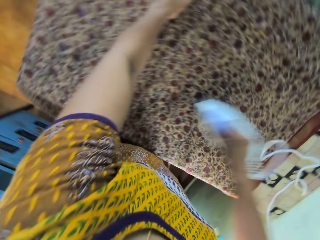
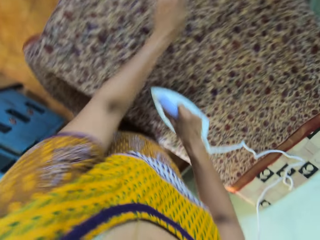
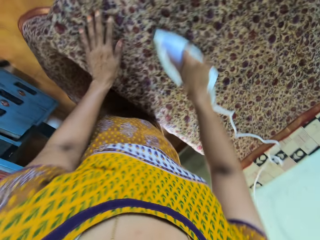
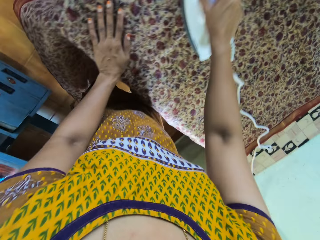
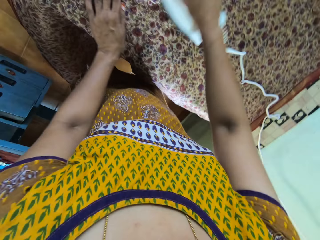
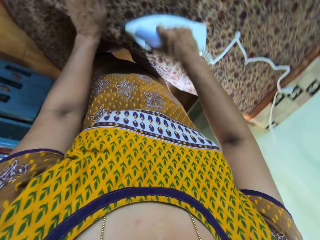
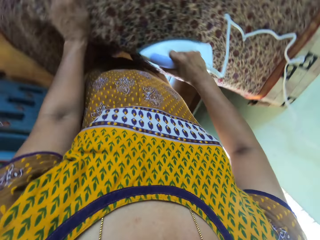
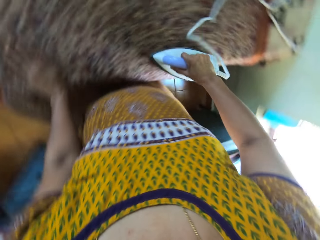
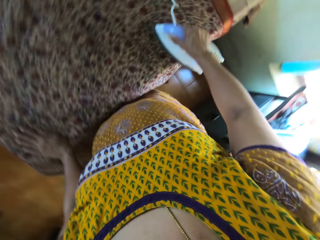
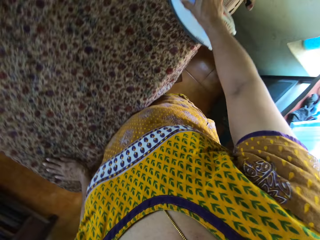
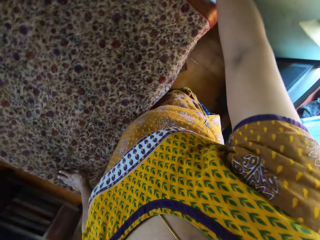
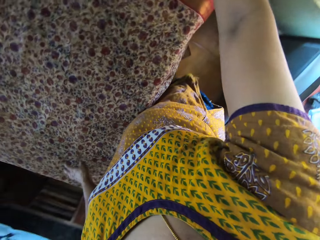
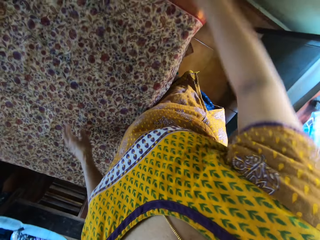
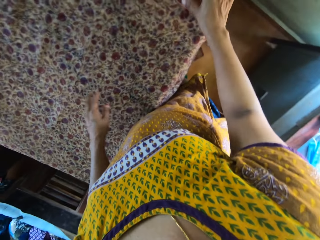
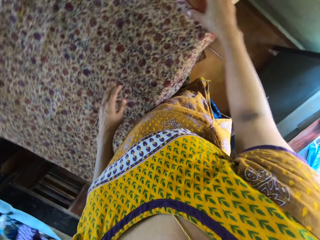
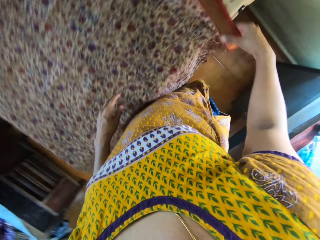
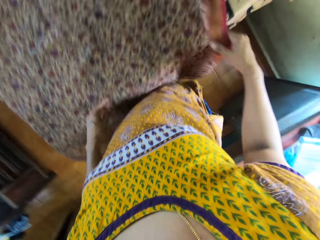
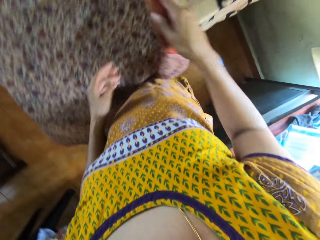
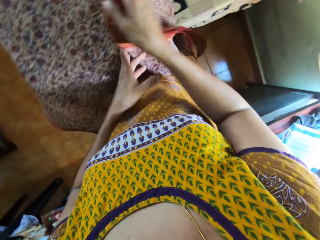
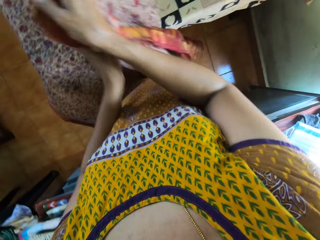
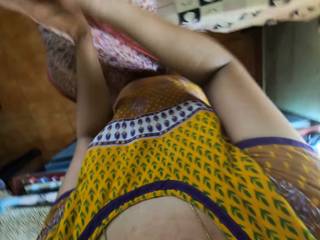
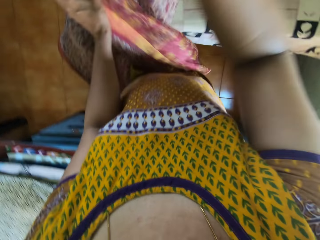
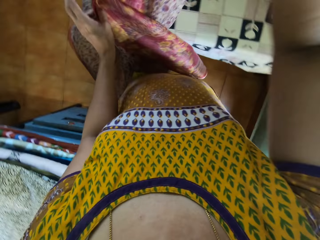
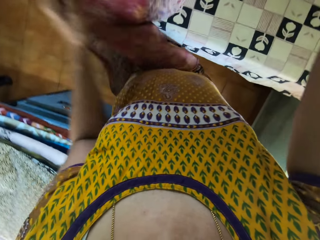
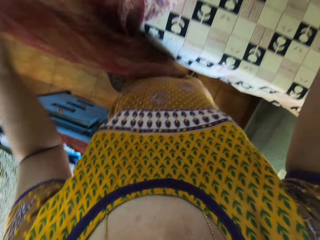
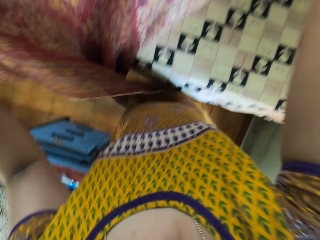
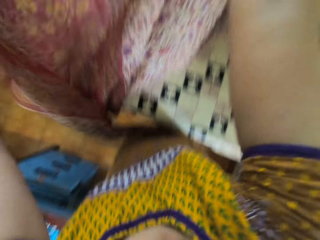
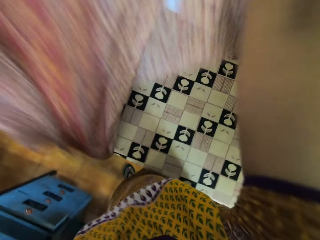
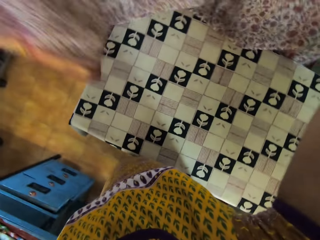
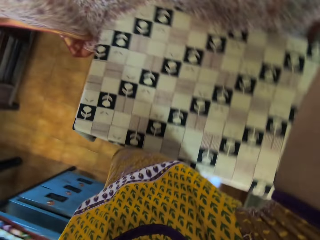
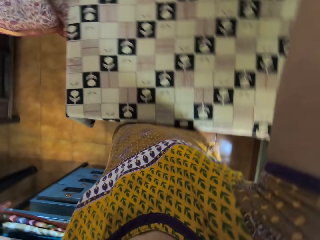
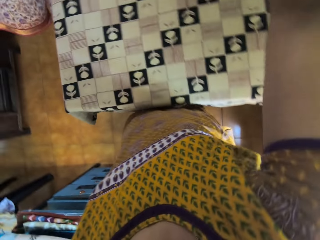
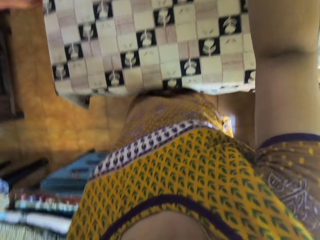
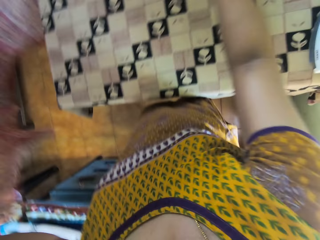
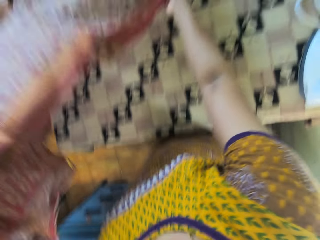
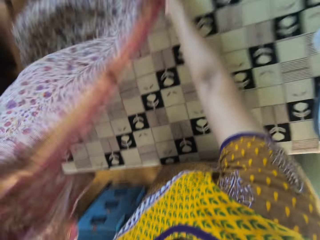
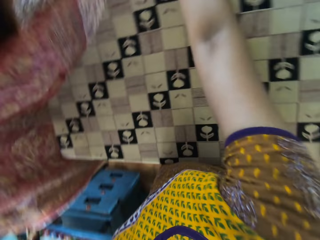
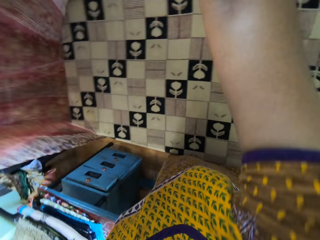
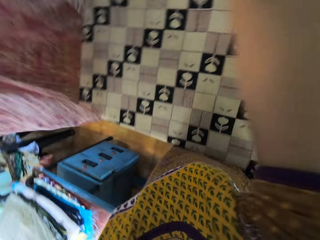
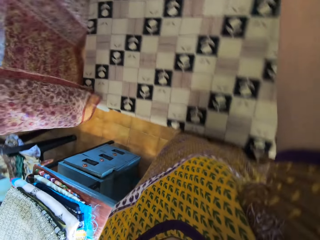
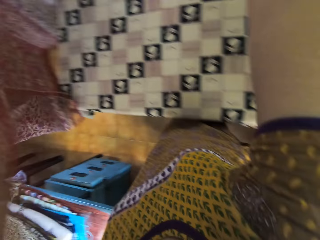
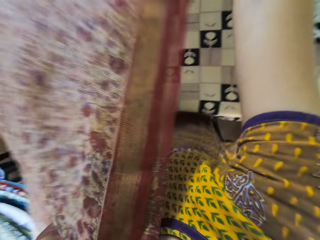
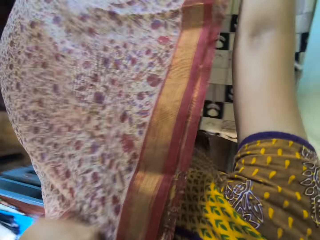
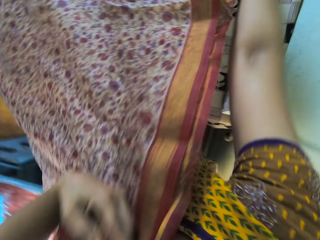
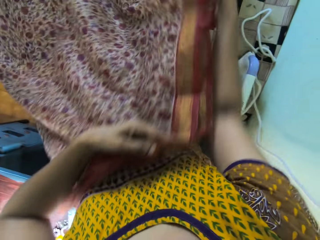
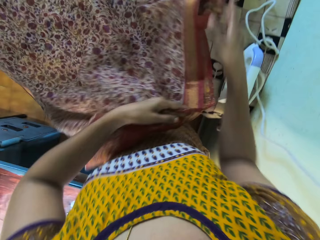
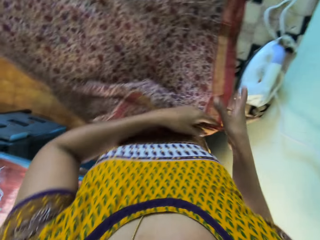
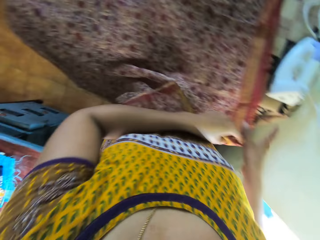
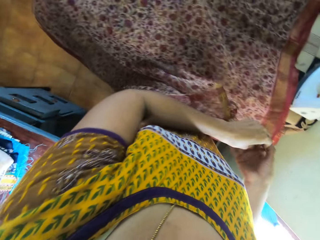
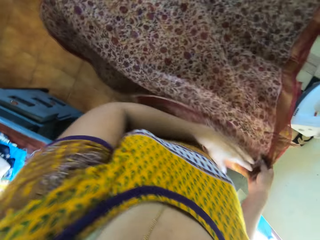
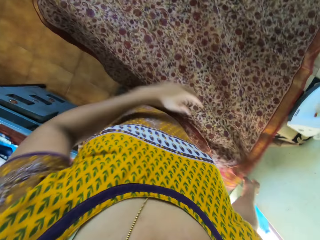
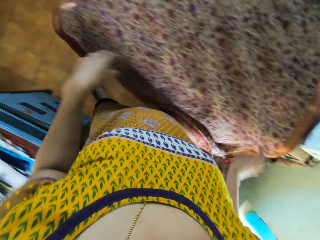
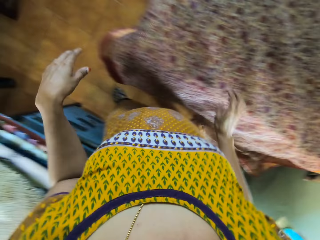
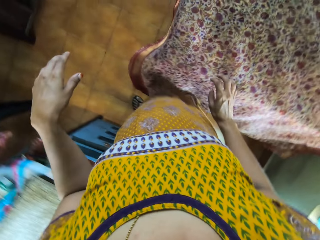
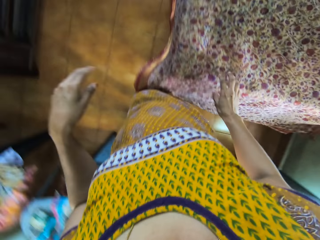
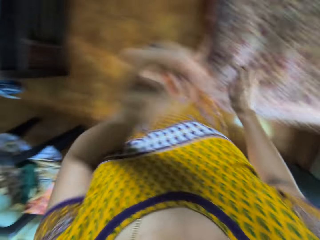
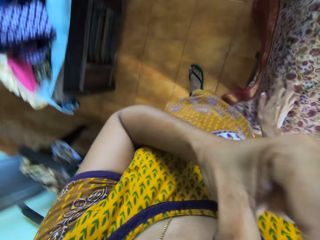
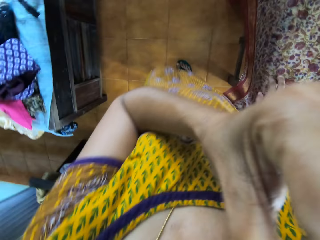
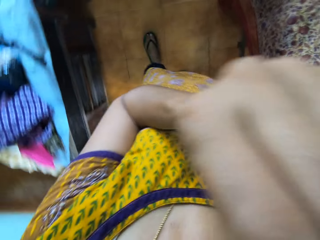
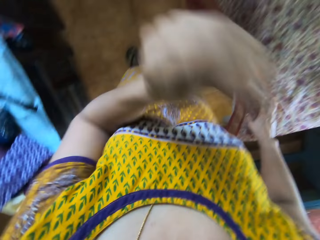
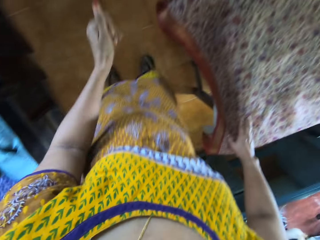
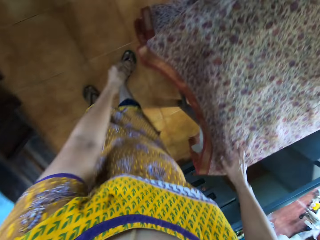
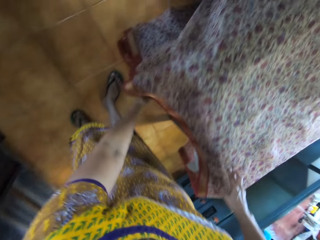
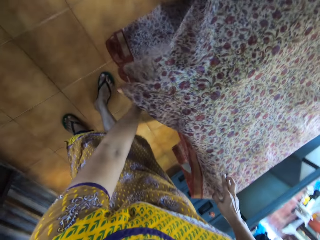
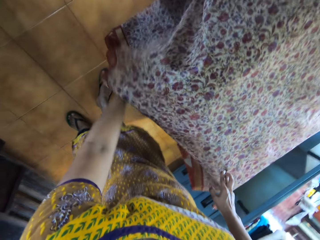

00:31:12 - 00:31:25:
The camera wearer drops the electric iron in her right hand on the table. She lifts the cloth from the table with her right hand. She lifts the cloth from the table with her hands. She drops the cloth in her hands on the table. She adjusts the cloth on the table with her hands. She touches her face with her left hand.

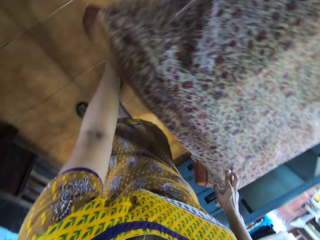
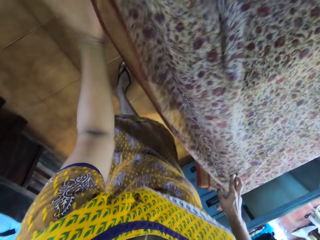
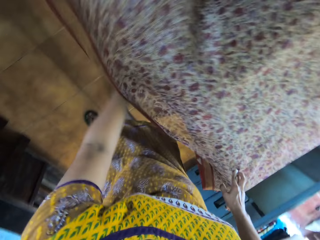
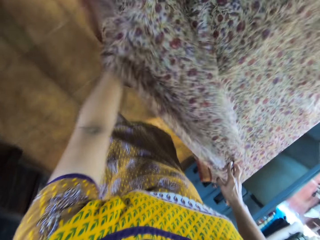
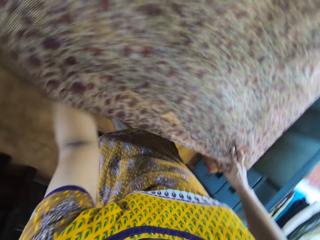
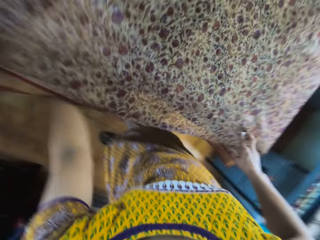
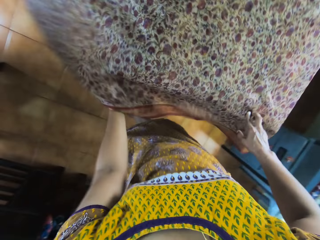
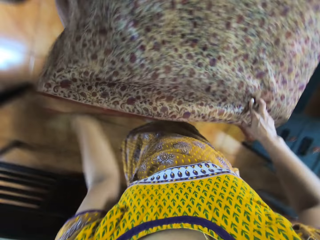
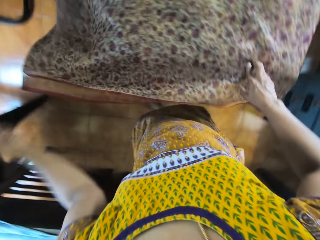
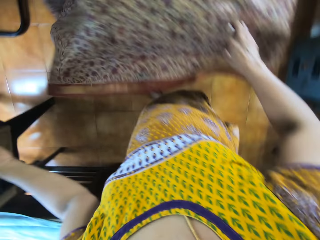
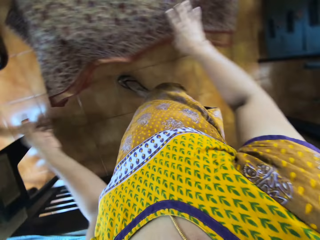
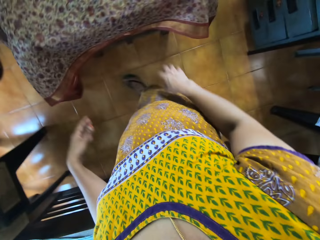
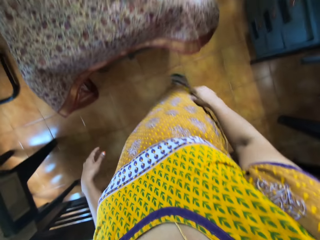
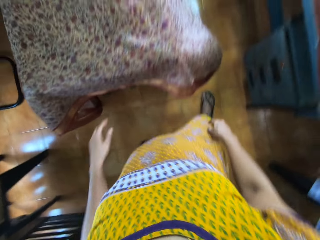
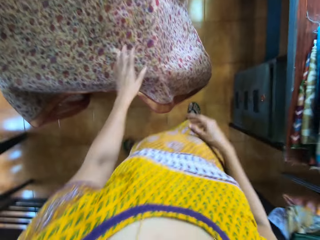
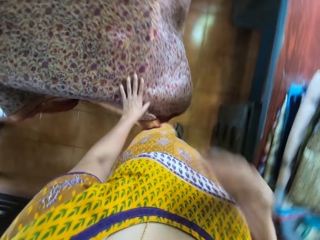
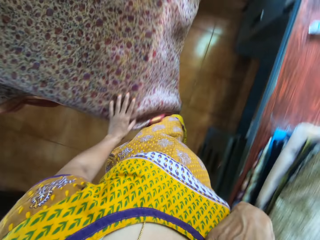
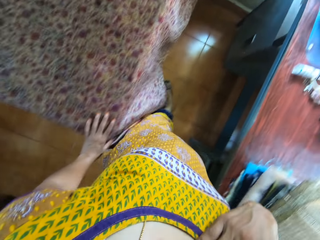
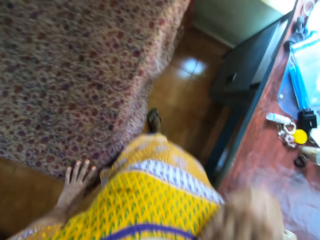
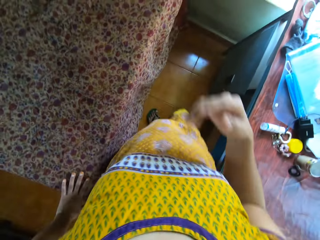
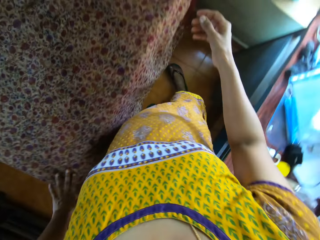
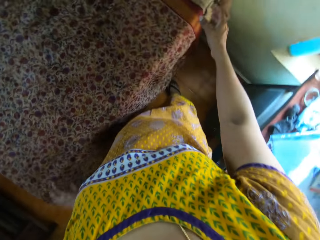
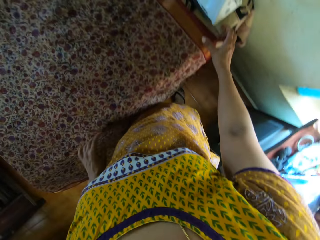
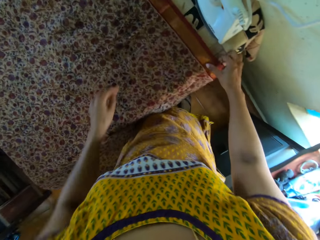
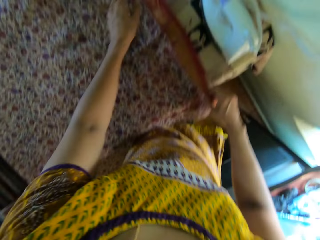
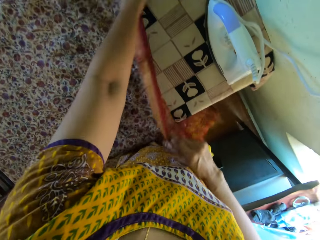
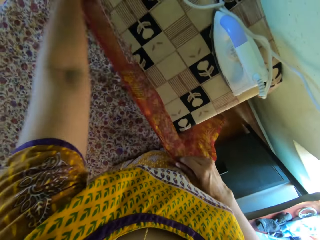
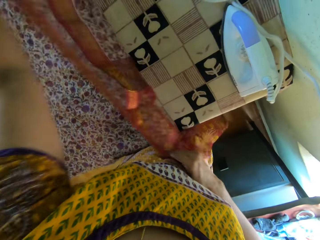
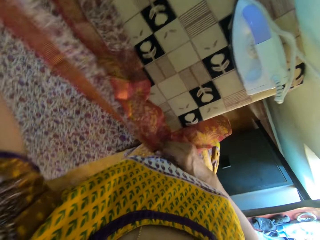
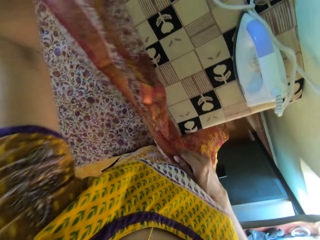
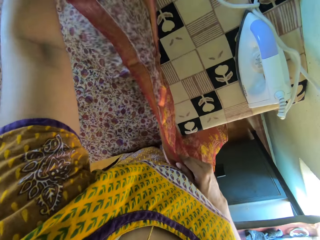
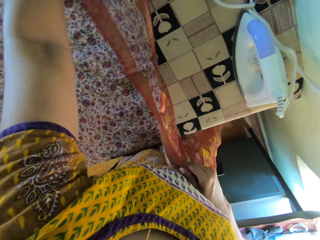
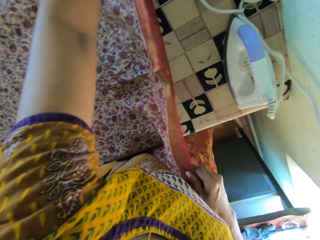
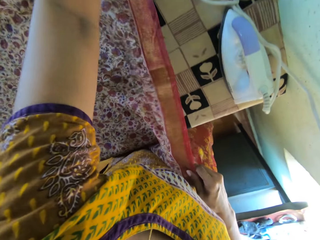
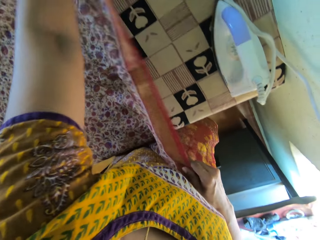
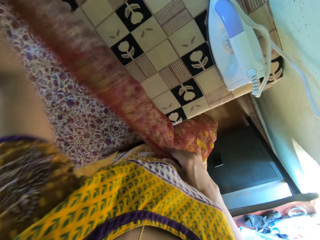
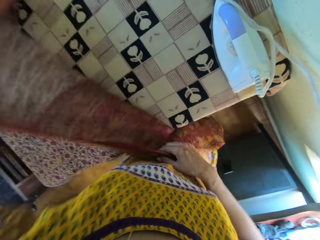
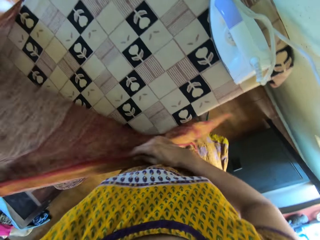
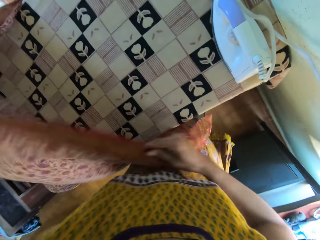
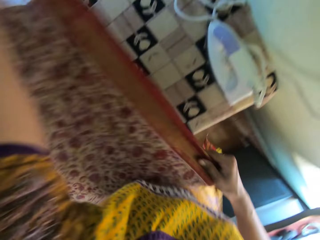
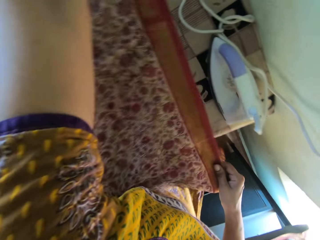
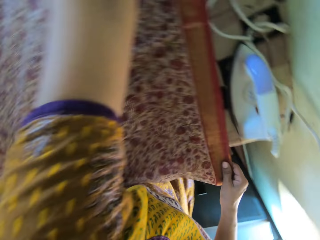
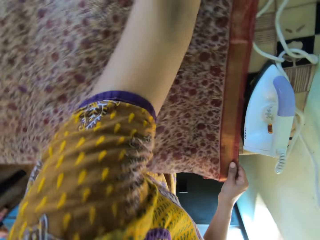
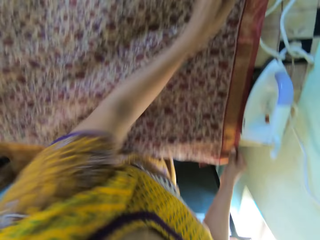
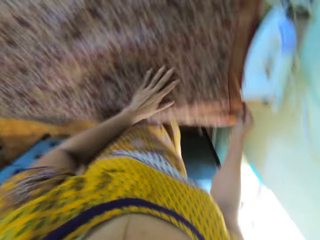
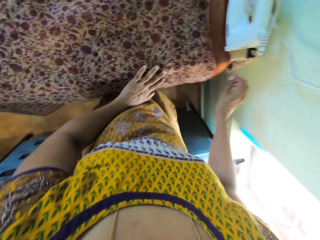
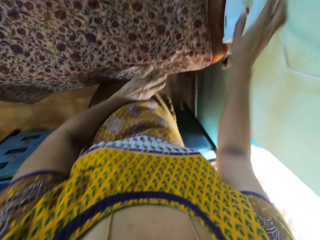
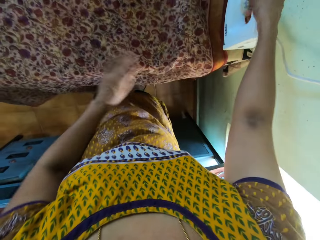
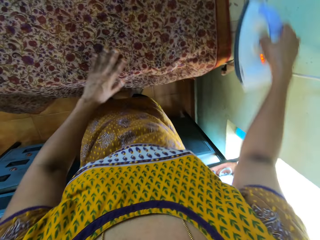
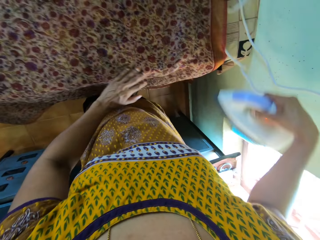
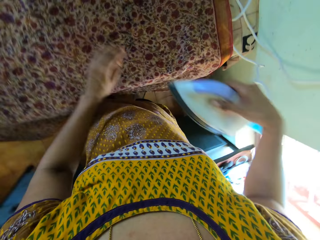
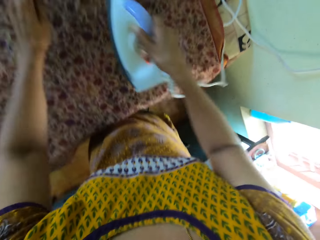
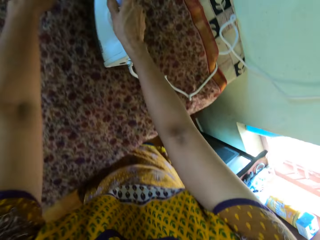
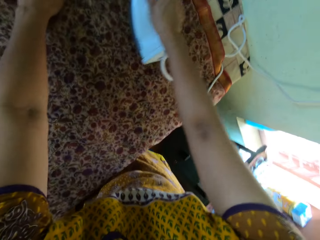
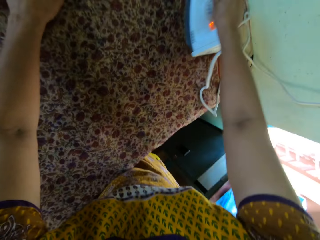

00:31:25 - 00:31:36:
The camera wearer adjusts the cloth on the table with her hands. She touches the cloth. She places her left hand on the cloth on the table. She touches her face with her right hand. She holds the cloth on the table with her right hand. She lifts the cloth from the table with her hands. She drops the cloth in her hands on the table. She picks the electric iron from the table with her right hand.
